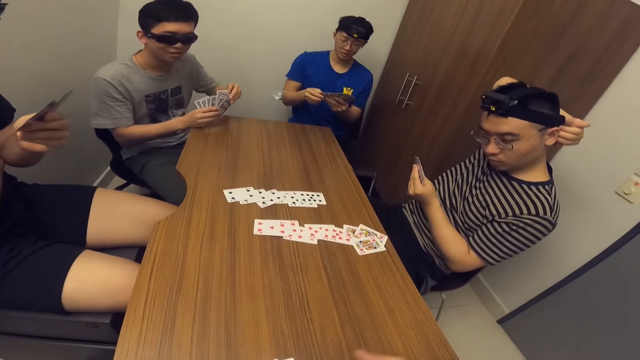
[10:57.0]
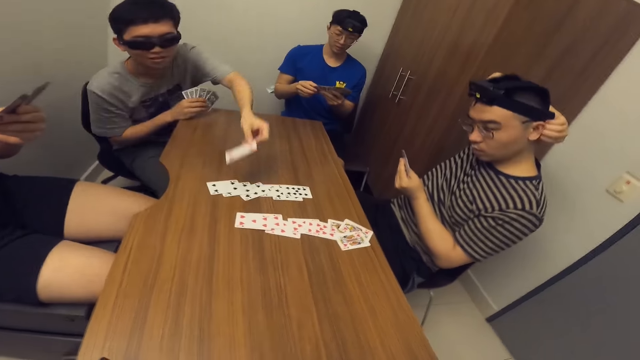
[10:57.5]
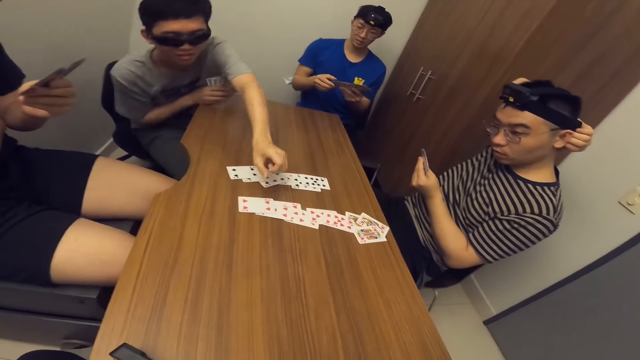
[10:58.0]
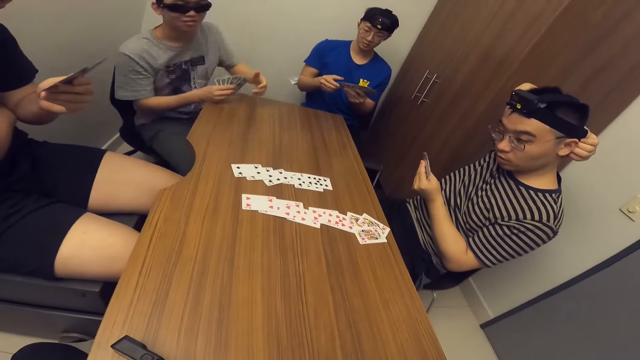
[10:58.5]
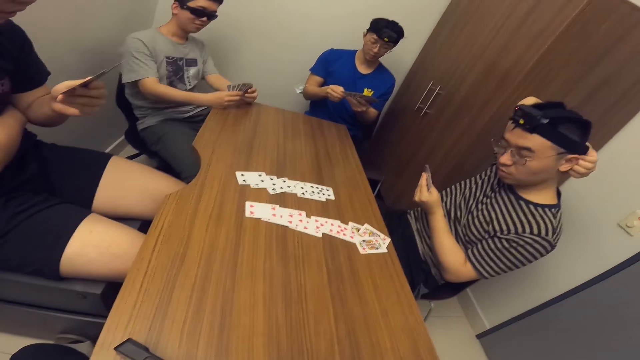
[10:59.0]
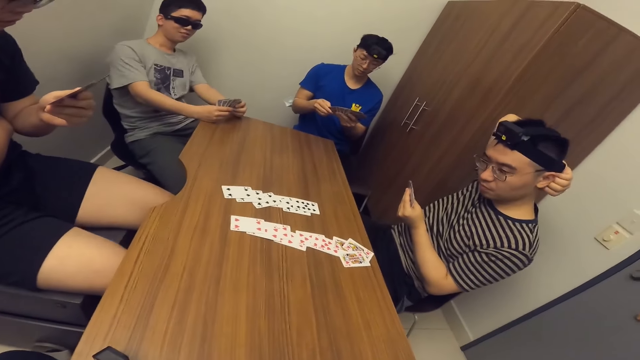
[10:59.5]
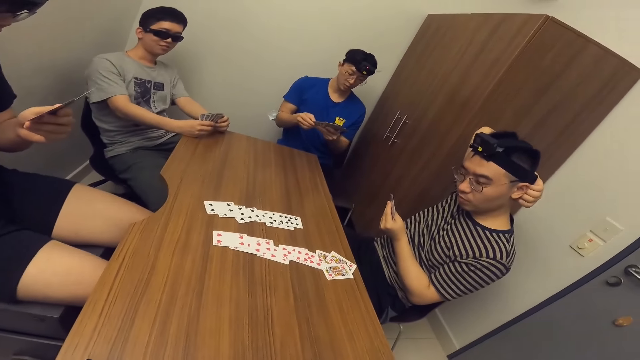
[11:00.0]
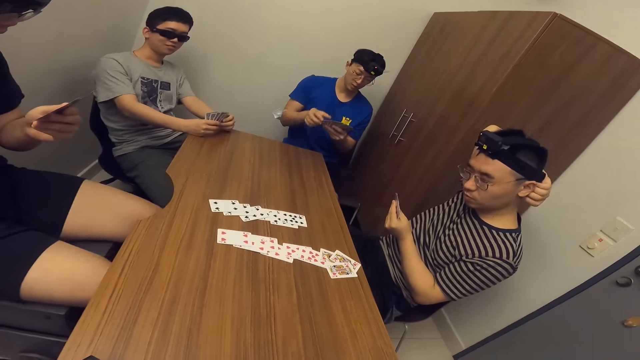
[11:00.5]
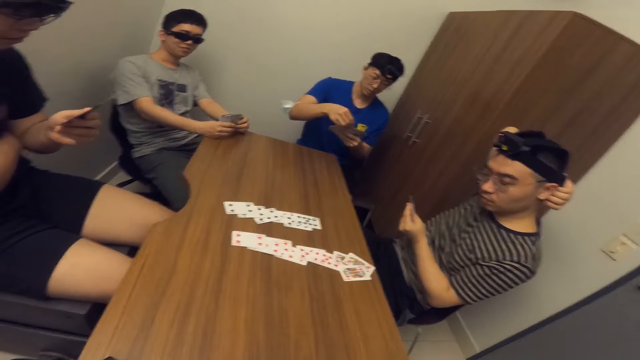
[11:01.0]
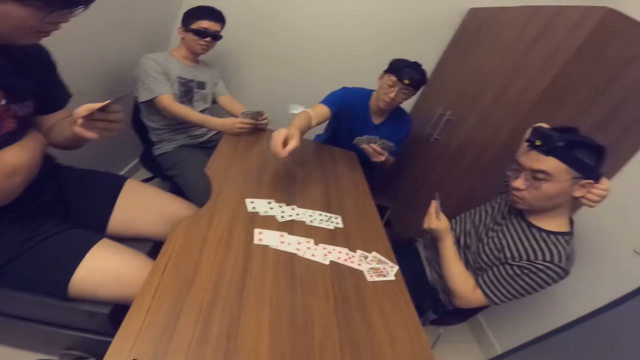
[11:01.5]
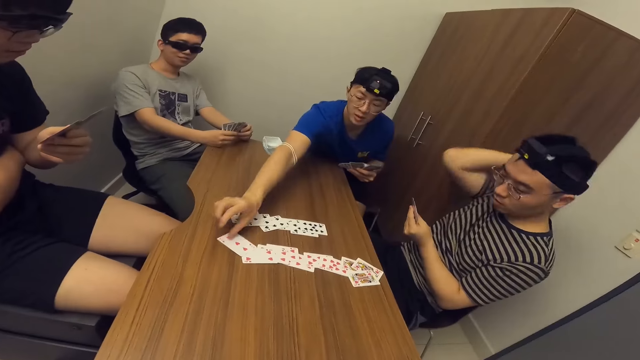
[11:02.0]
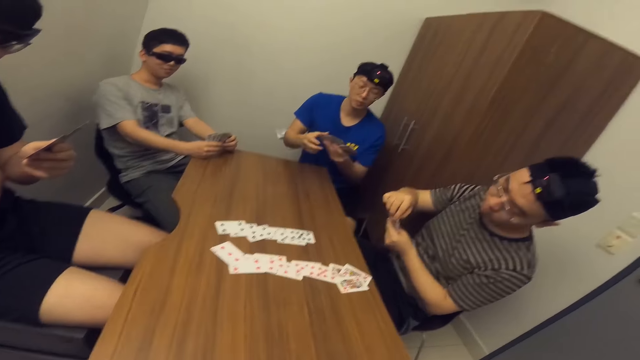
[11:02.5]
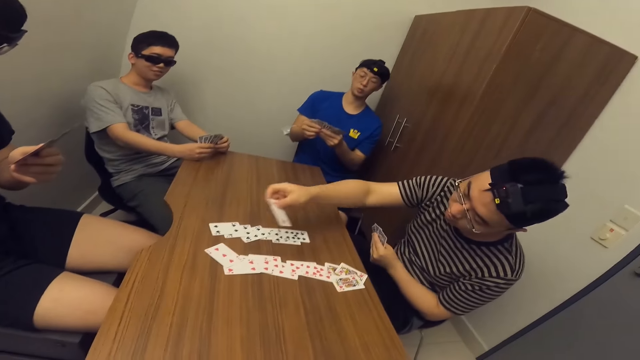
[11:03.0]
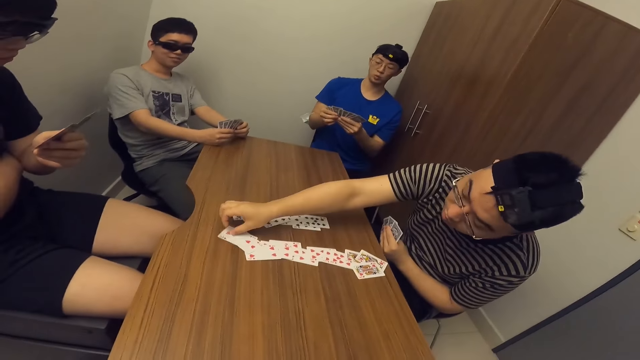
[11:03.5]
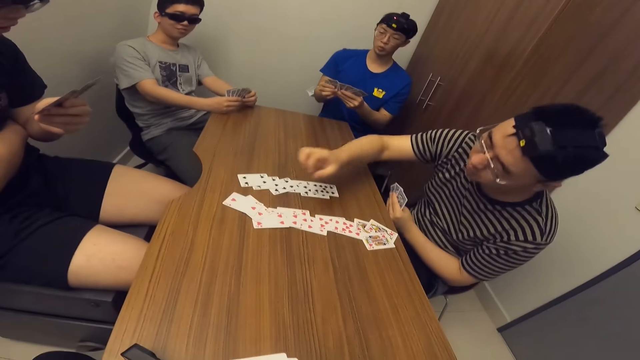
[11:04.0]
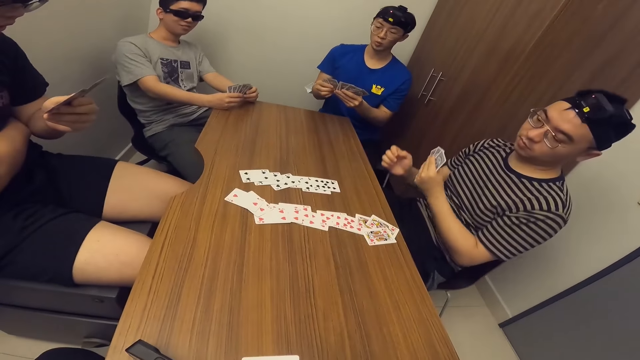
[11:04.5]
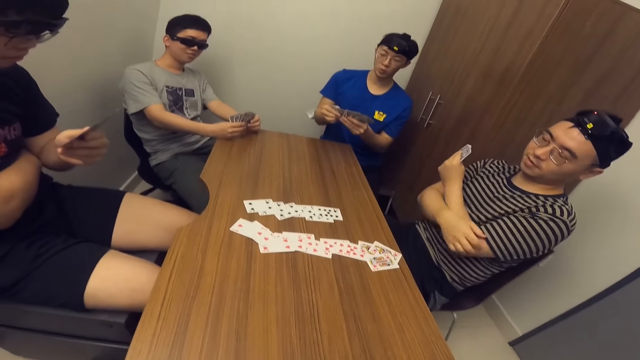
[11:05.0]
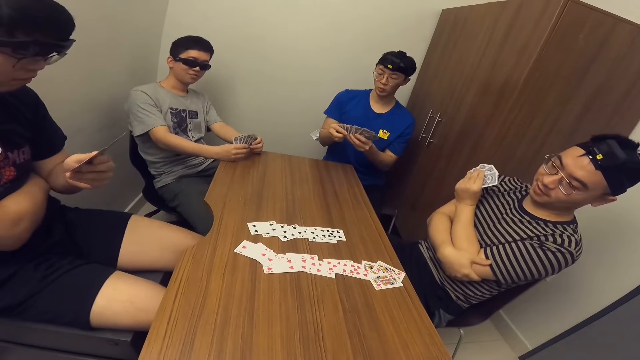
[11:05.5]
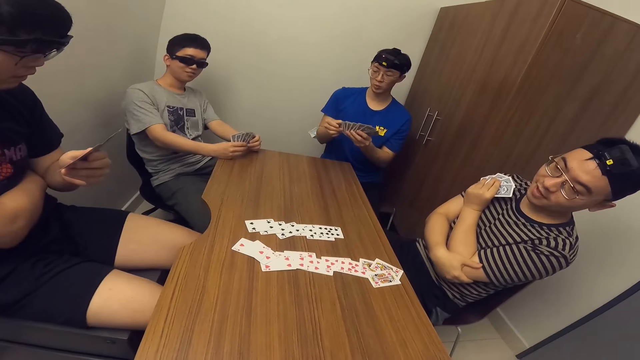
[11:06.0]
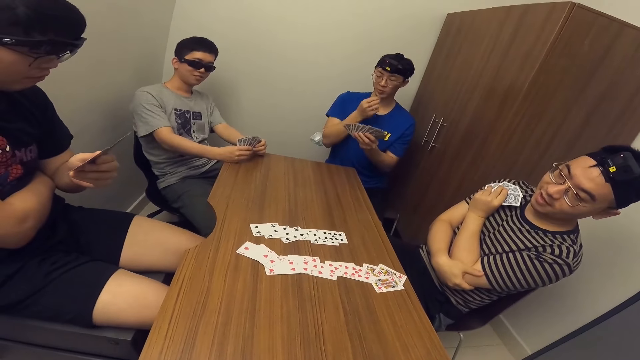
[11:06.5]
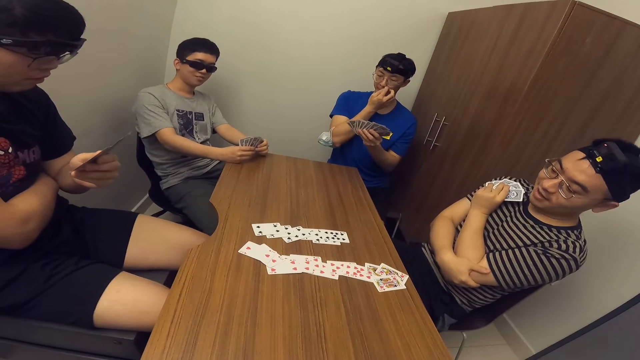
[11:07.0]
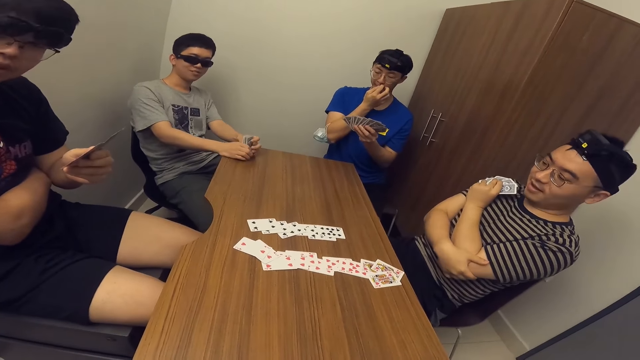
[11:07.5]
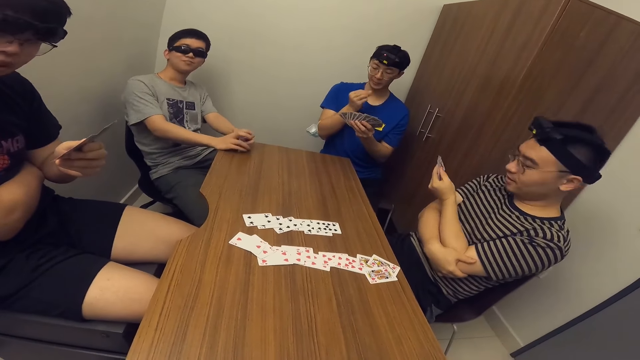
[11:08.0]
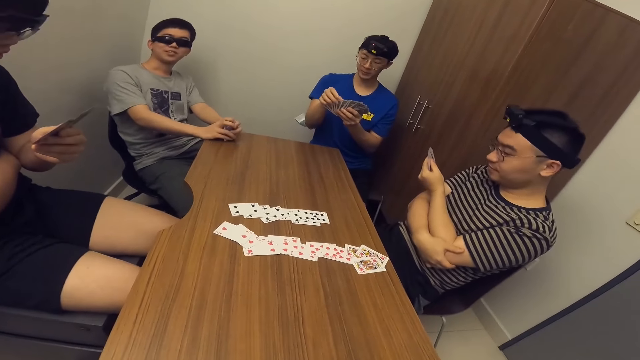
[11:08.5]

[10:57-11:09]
A man places a card on the table with his left hand. Another man places a card on the table with his right hand. Another man places a card on the table with his right hand.

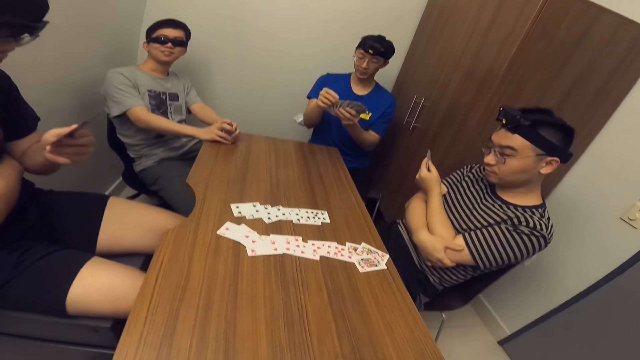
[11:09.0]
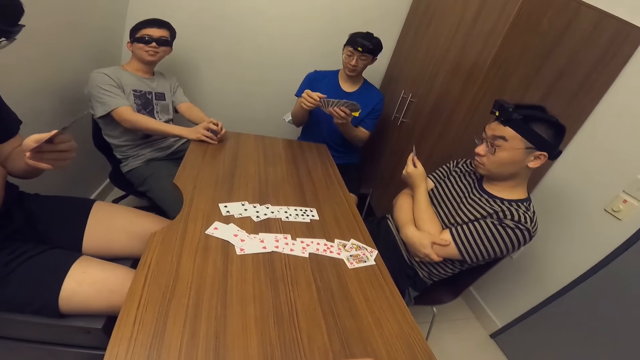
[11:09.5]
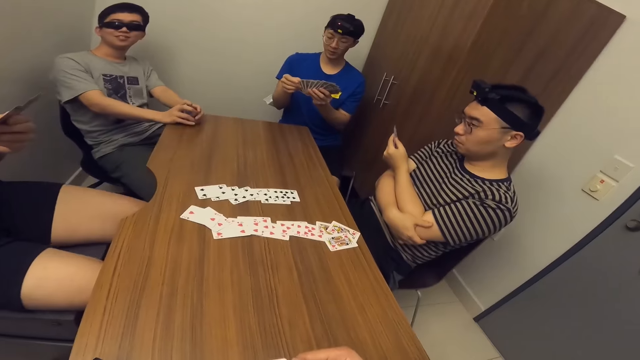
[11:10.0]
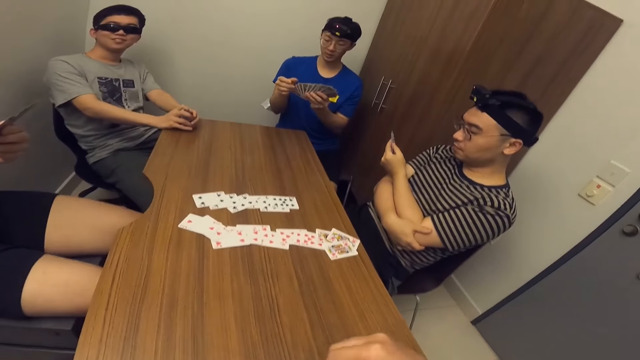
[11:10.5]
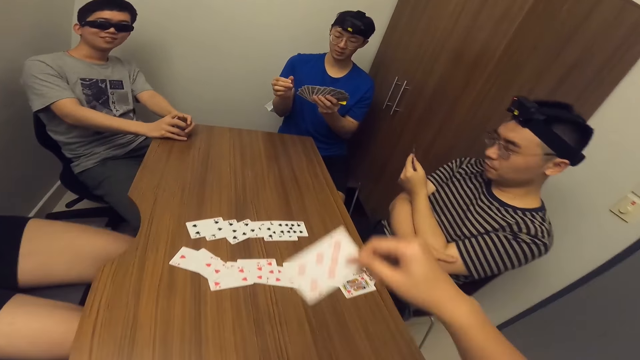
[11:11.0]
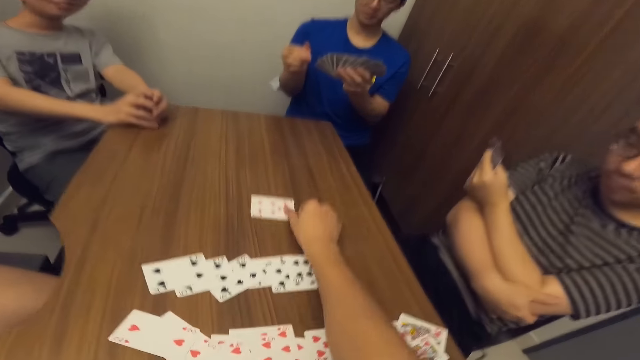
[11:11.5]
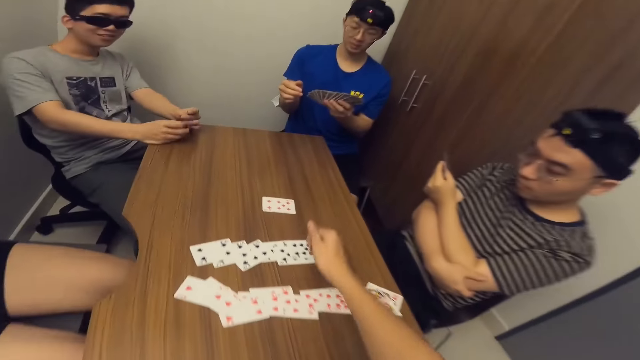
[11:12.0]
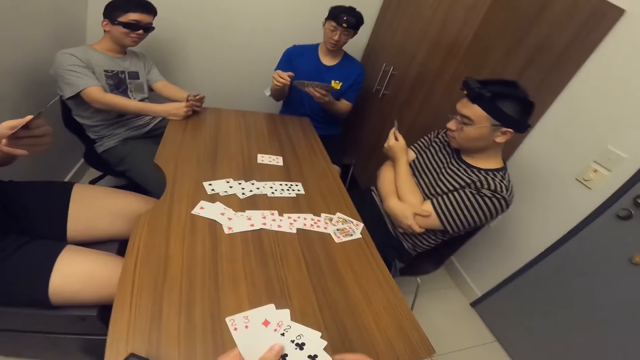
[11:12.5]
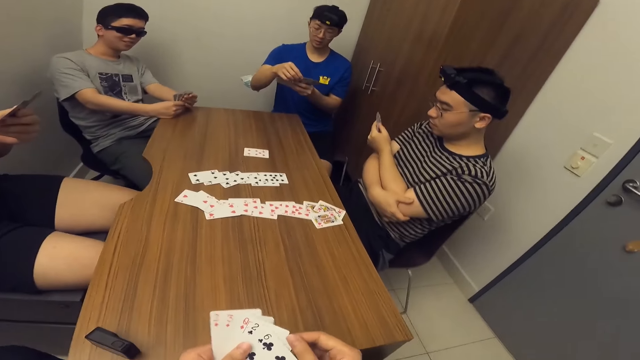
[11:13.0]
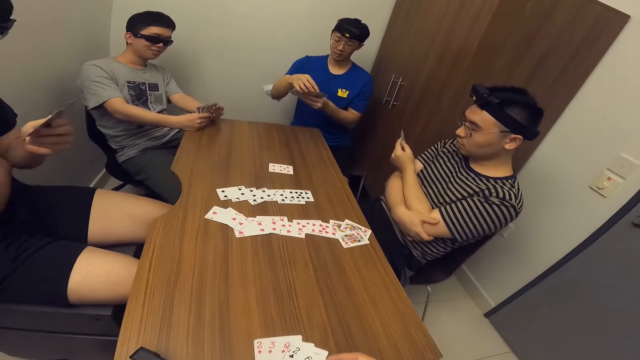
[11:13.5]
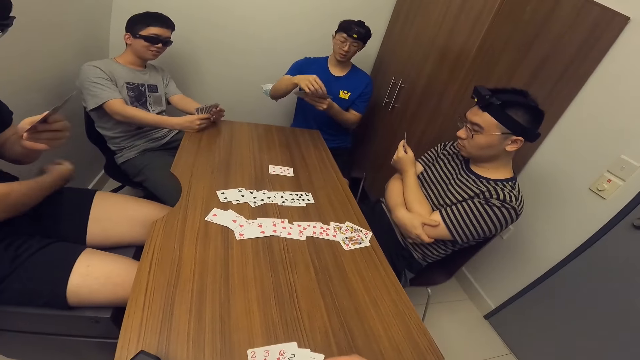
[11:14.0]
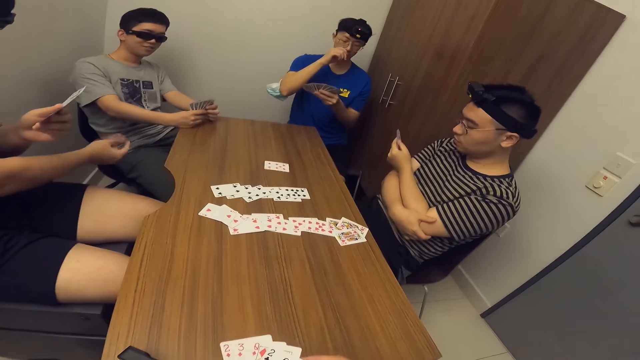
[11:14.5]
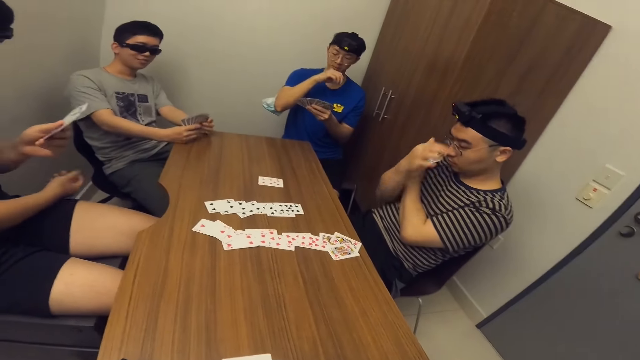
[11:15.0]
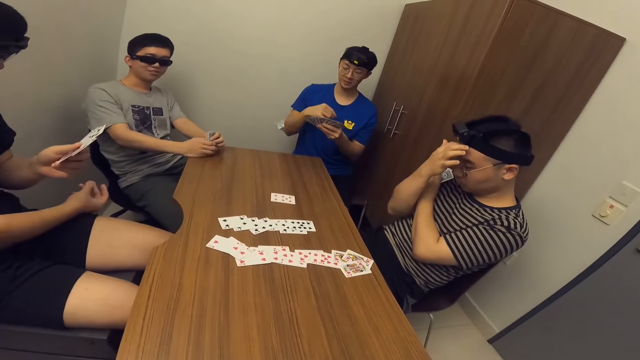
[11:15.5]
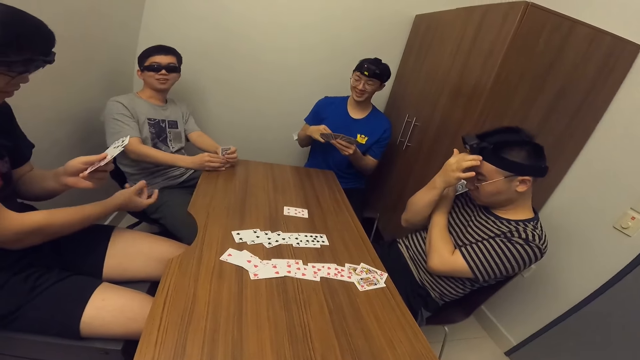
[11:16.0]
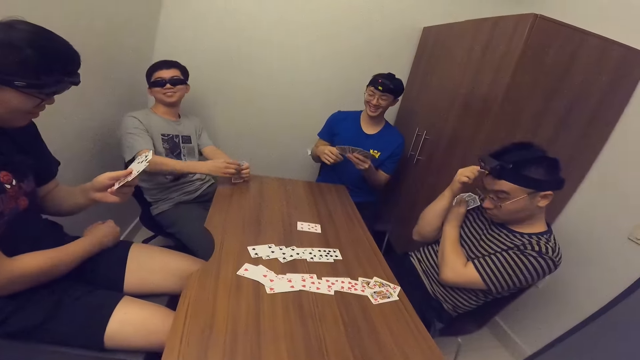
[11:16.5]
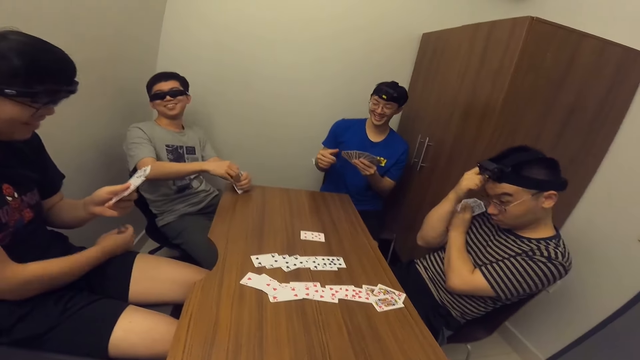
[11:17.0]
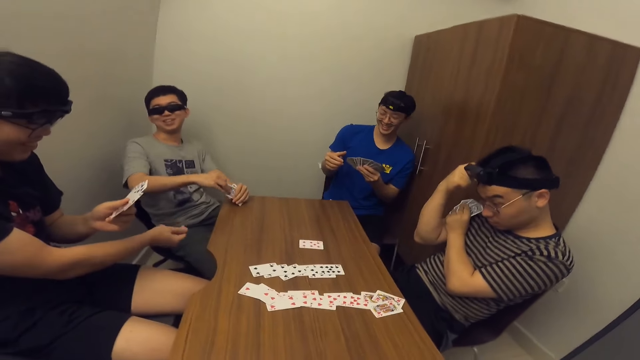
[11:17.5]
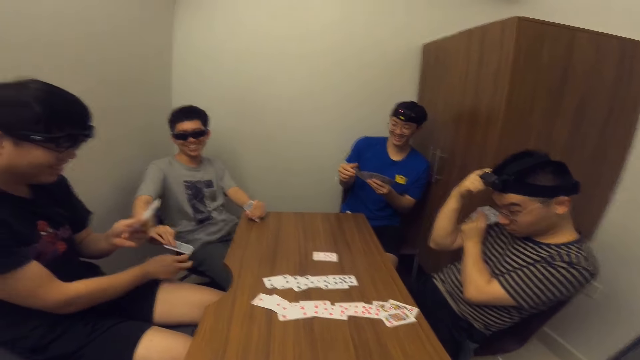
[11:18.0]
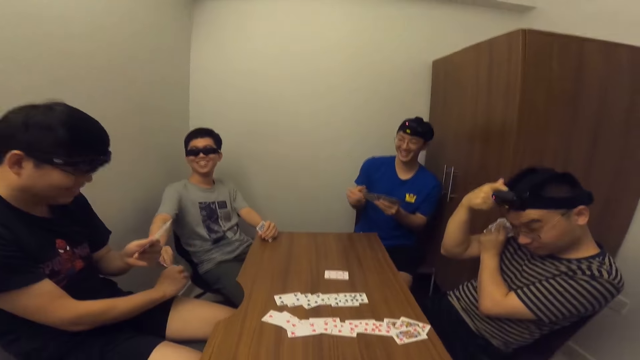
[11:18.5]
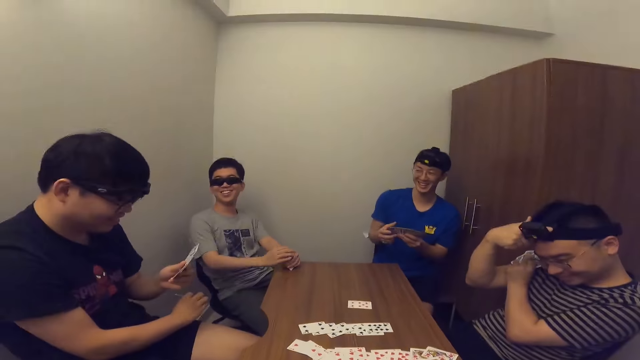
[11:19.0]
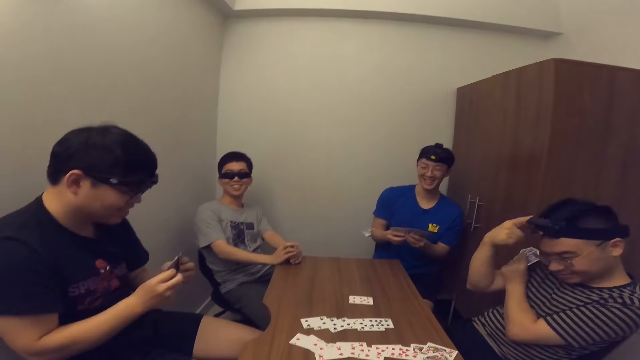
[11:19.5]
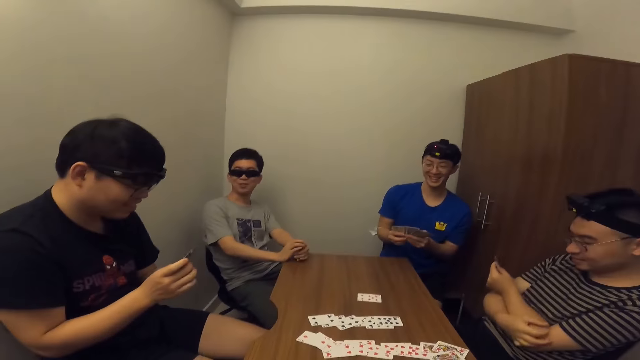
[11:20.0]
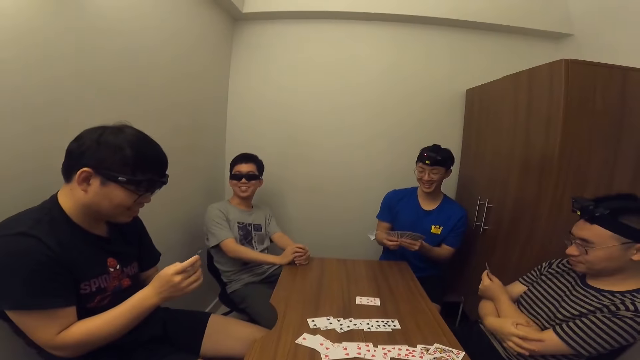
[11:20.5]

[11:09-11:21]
The camera wearer places a card on the table with his right hand. A man collects a card from another man with his right hand. The other man passes the card to the first man with his right hand.
